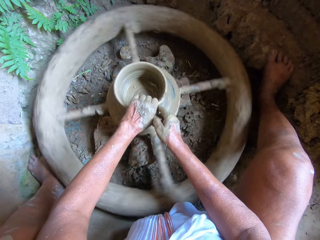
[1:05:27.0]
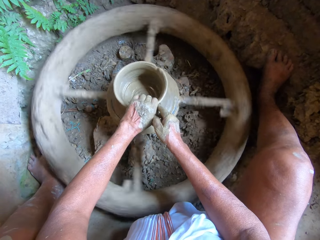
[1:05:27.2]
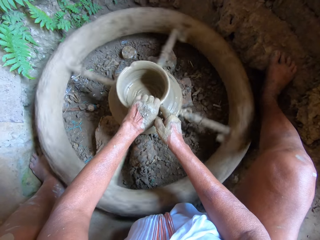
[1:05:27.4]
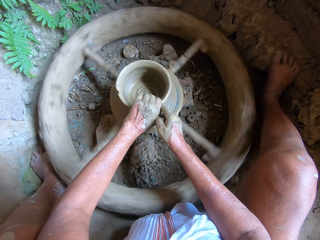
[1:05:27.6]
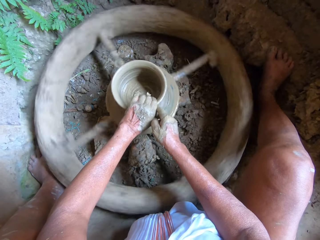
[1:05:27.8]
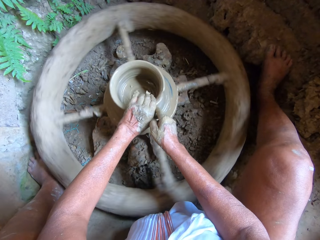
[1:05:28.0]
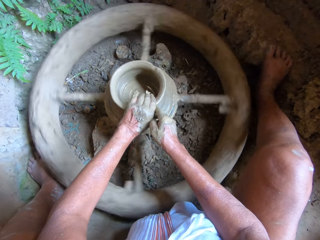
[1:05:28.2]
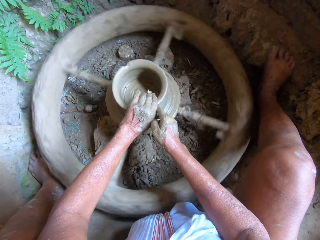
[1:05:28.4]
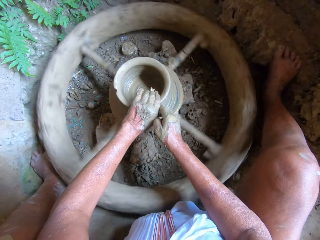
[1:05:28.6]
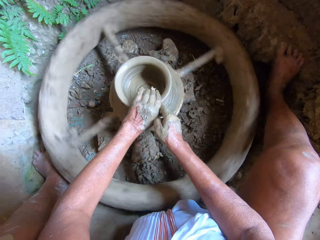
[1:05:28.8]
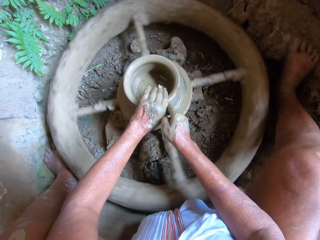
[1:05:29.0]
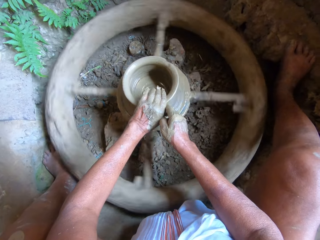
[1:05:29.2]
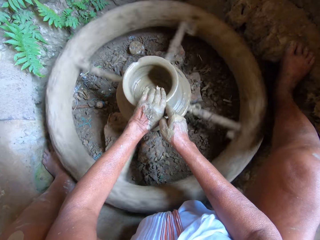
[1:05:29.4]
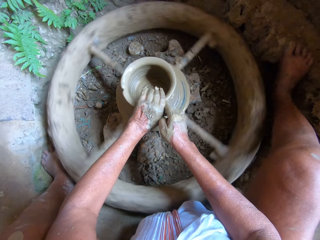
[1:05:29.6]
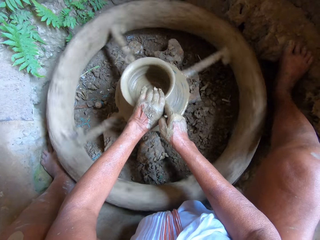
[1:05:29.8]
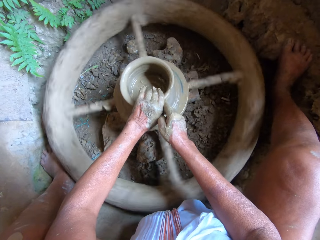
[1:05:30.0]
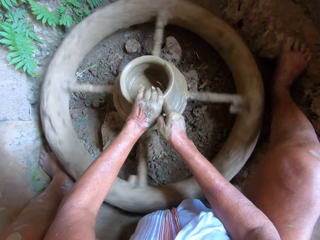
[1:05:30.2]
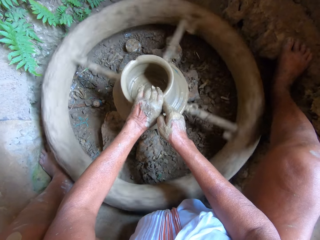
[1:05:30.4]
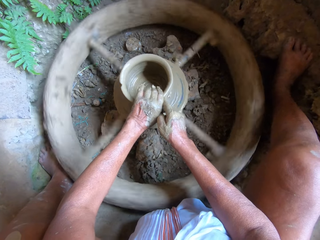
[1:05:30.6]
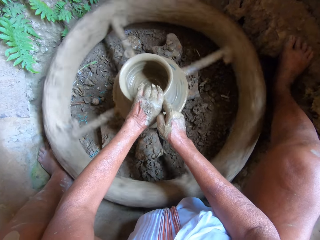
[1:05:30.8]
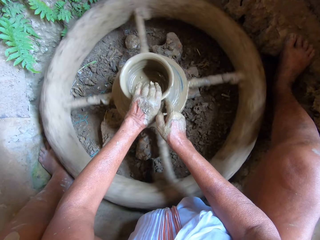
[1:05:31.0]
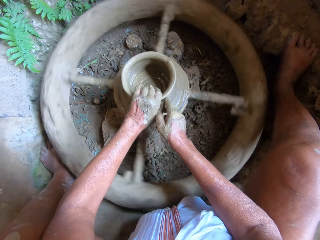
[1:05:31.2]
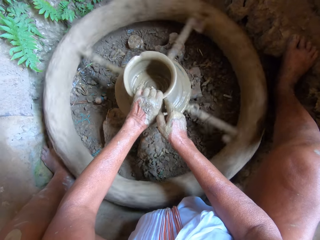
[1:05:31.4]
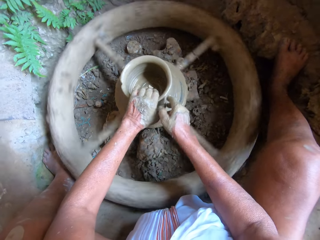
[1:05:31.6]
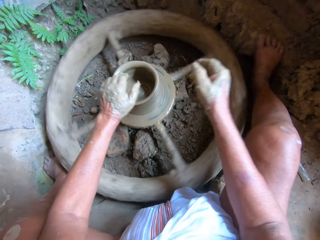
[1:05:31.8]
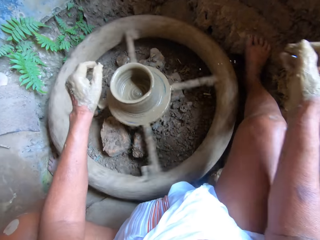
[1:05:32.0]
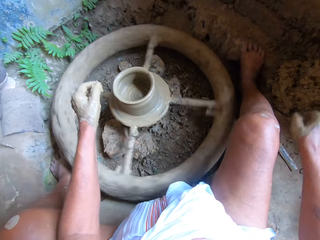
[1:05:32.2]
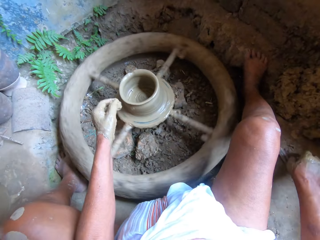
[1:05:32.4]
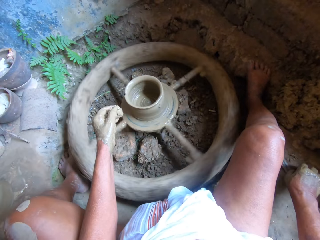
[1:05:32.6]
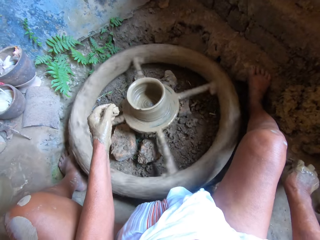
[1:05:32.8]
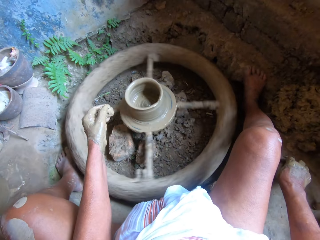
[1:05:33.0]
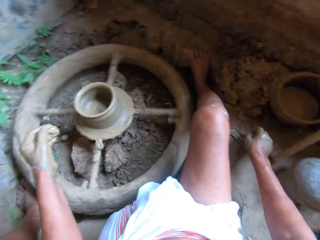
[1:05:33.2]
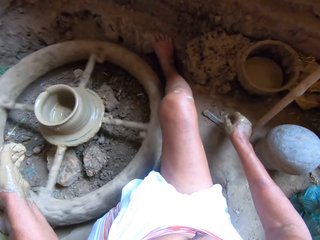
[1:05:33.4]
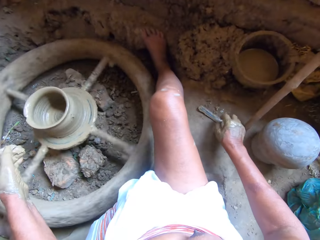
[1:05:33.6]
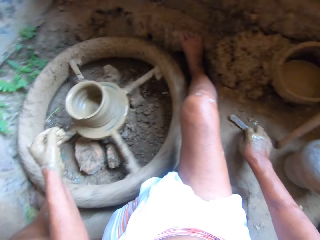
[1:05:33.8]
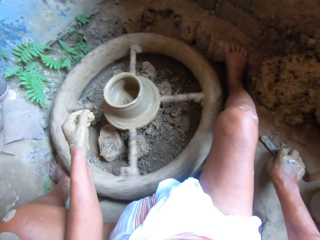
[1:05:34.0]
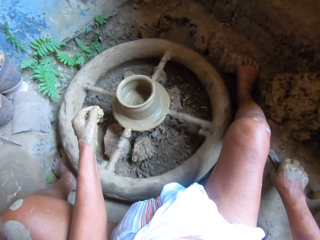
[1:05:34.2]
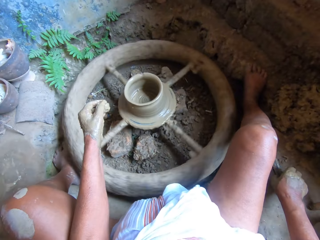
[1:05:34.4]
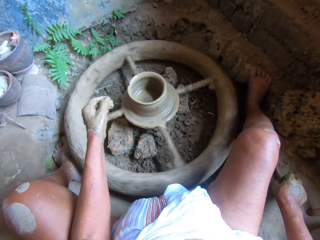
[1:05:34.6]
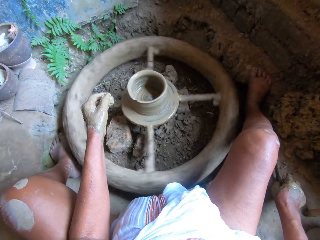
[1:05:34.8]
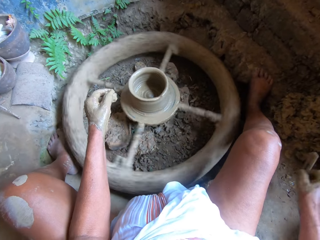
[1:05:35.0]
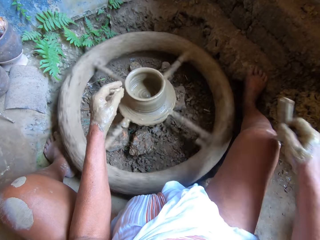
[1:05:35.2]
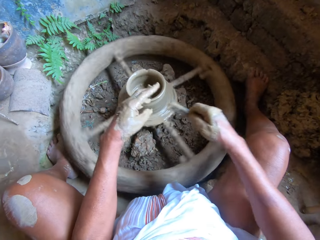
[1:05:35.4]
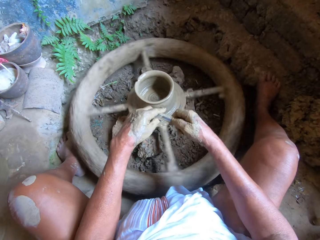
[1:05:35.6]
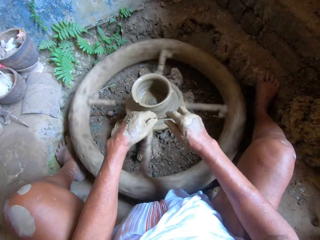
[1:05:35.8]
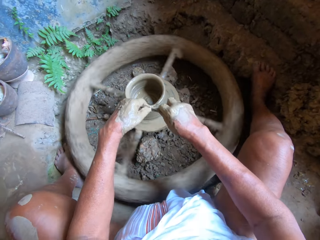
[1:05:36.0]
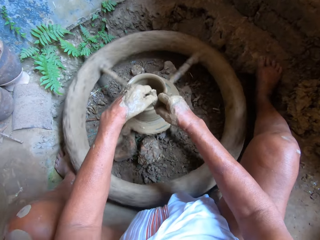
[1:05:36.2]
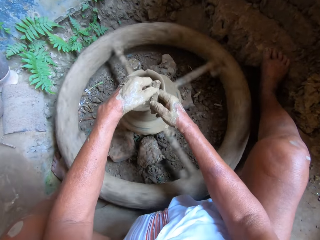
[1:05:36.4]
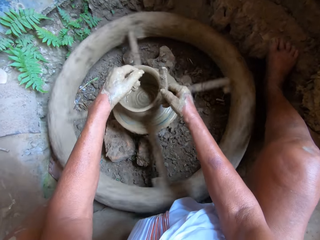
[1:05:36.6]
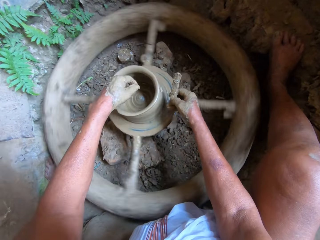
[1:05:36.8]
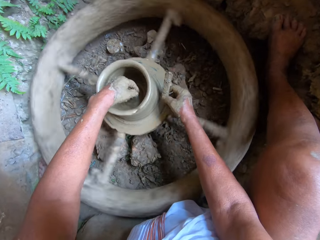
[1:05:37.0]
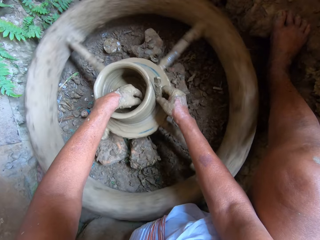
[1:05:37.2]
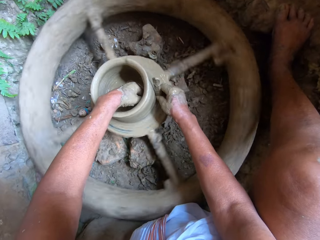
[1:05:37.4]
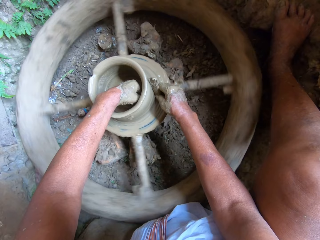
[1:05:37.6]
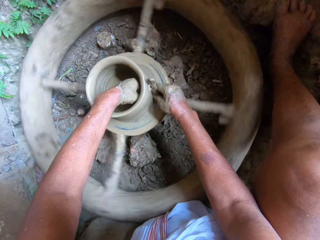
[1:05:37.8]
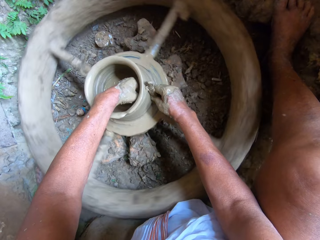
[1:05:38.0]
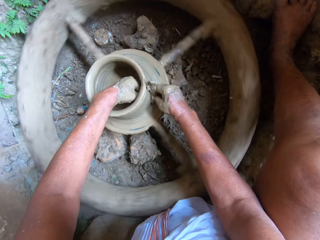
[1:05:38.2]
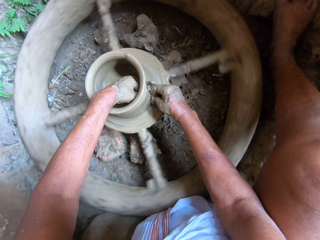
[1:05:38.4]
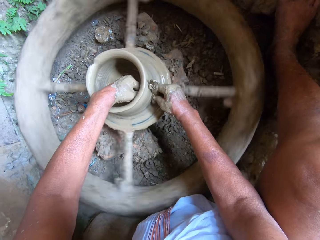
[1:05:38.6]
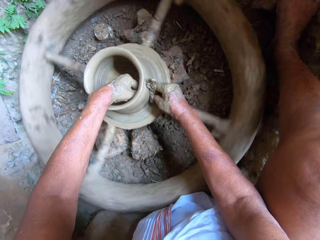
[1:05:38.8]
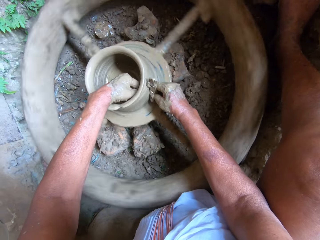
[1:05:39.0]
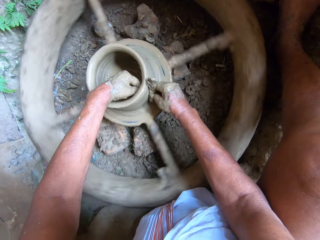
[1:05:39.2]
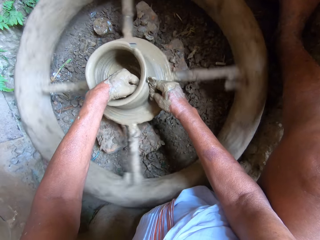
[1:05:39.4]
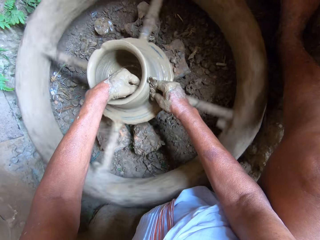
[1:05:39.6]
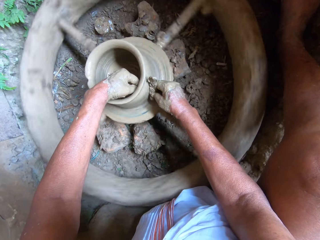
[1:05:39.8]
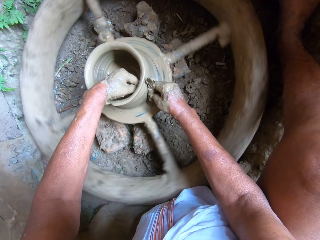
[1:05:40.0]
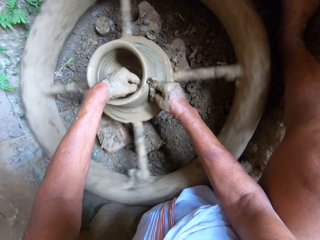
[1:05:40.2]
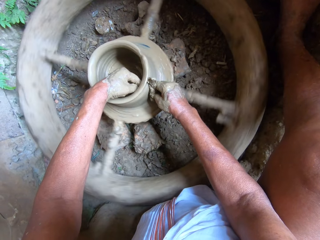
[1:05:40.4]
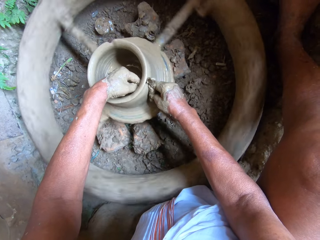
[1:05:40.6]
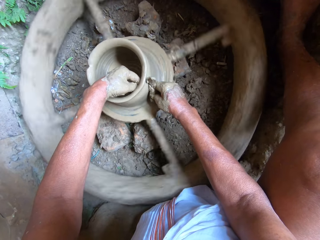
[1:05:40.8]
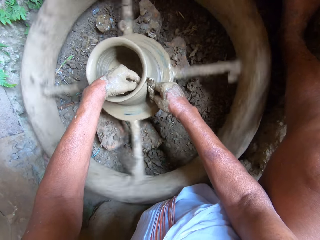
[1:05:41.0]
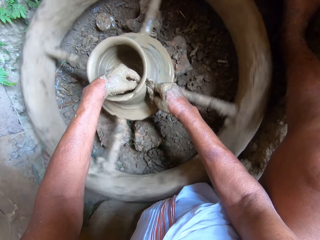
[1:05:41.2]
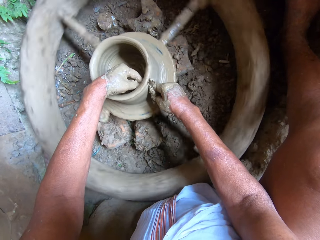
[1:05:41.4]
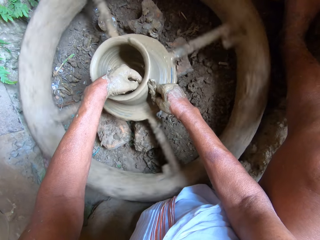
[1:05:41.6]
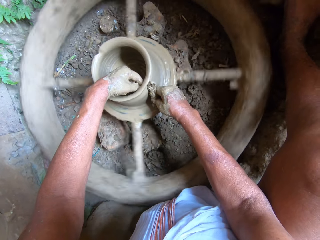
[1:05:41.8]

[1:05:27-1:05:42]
The camera wearer picks up the pottery rib or scraper on the floor with his right hand. He cleans the pottery rib with his hands. He smoothens the clay pot on the potter's wheel with the pottery rib in his right hand. He shapes the pot with the scraper.

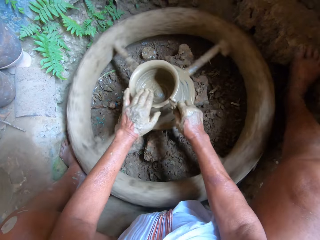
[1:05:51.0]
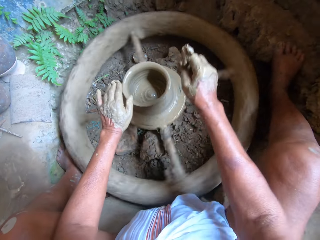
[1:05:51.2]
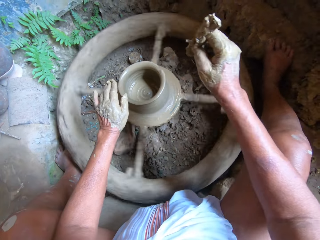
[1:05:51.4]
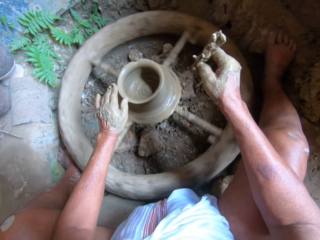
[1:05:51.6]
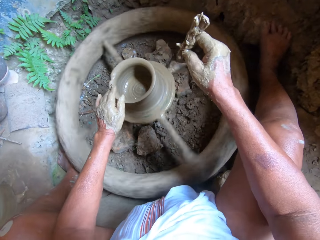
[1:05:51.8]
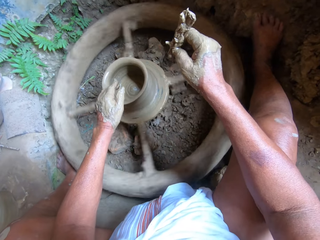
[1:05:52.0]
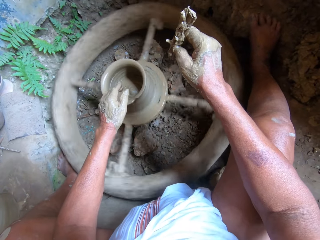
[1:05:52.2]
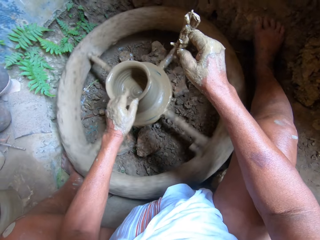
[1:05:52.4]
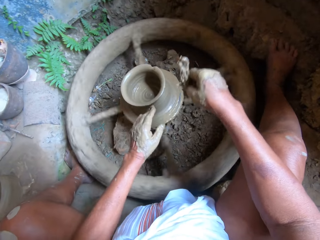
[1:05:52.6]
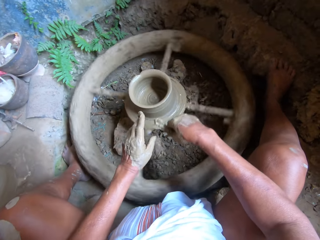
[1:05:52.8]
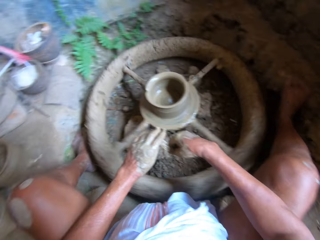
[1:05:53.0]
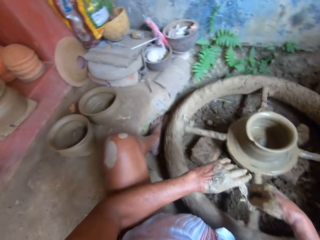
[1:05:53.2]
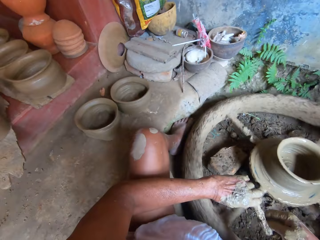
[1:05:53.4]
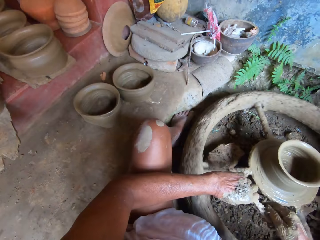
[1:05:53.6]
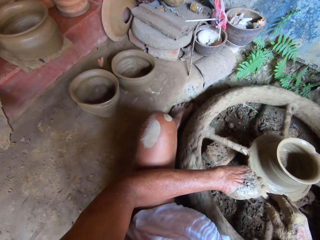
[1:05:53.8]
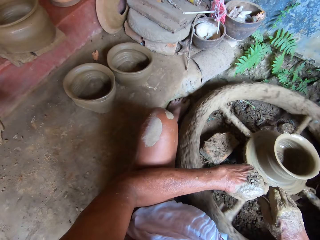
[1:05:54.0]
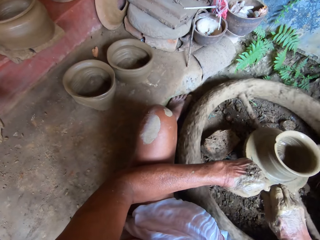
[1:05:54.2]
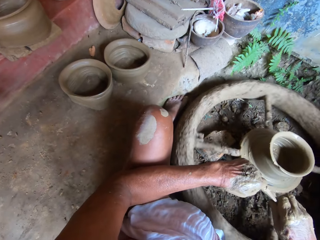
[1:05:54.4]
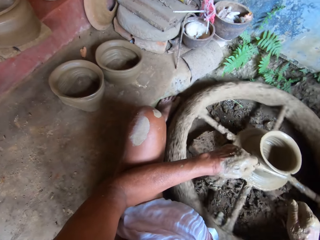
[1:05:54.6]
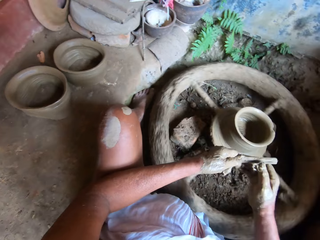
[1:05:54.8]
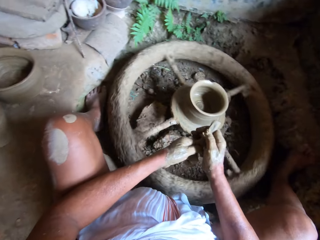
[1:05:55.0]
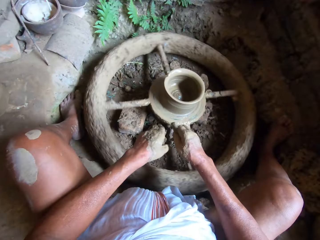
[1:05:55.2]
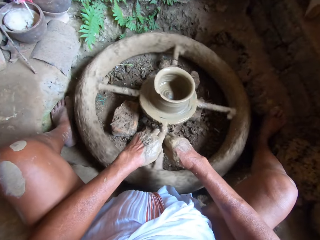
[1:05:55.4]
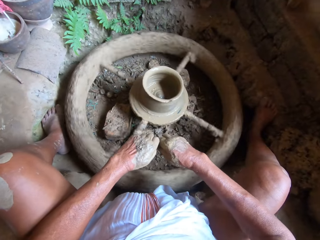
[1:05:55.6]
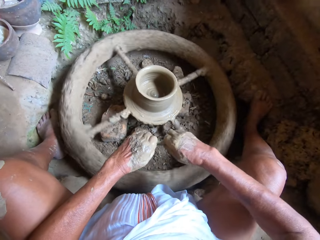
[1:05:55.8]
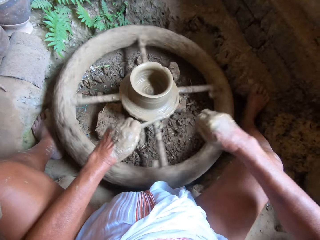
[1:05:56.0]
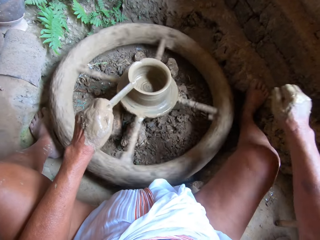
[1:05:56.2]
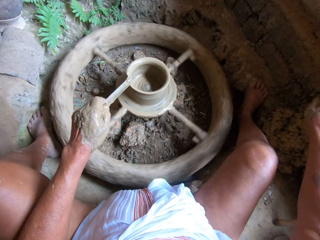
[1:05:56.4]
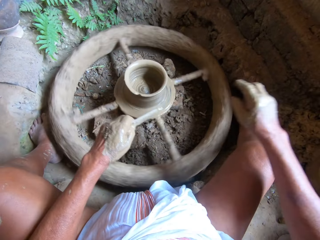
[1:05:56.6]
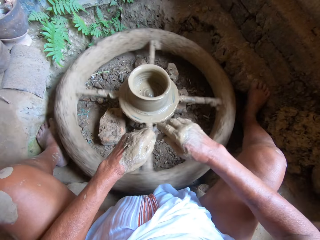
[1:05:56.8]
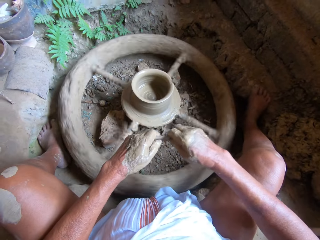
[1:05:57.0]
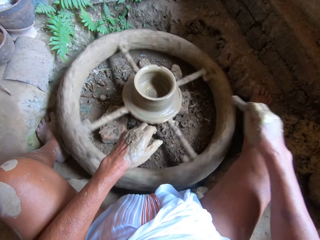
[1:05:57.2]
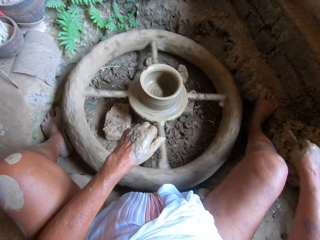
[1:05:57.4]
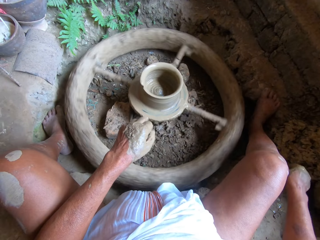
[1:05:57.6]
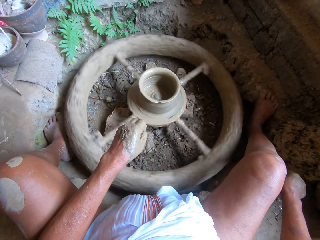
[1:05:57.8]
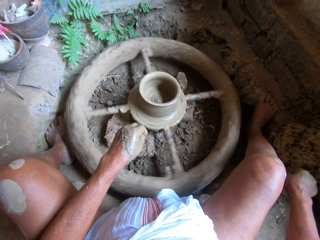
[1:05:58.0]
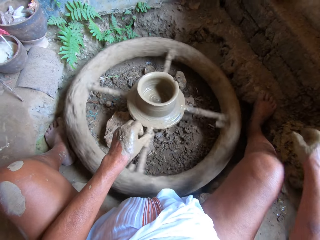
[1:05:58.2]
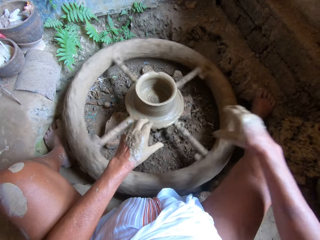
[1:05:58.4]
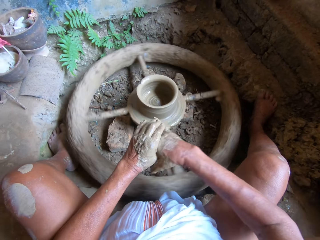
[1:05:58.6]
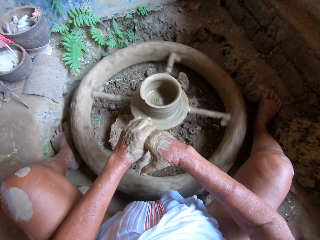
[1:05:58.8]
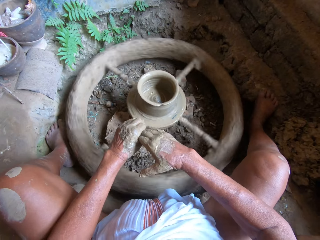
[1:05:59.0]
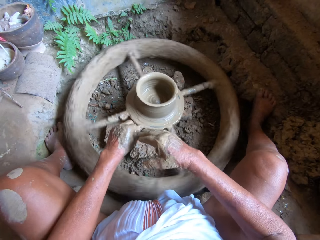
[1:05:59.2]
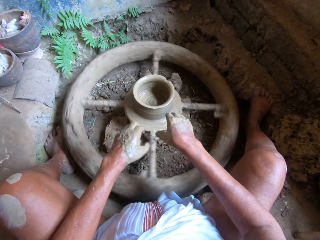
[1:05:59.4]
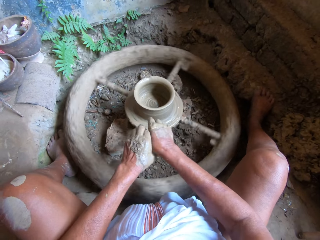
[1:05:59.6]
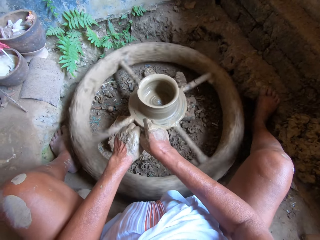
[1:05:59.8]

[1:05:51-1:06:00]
The camera wearer removes the pottery rib in his right hand from the clay pot on the wheel. He cleans the pottery rib with his hands. He throws the clay in his right hand on some clay on the floor. He passes the pottery rib in his left hand to his right hand. He drops the pottery rib in his right hand on the floor. He removes the clay in his hands.
